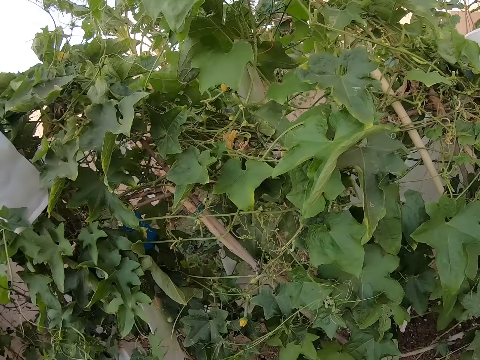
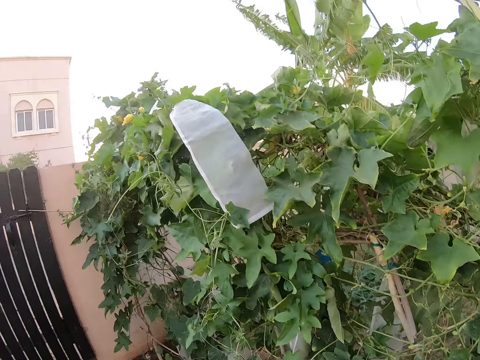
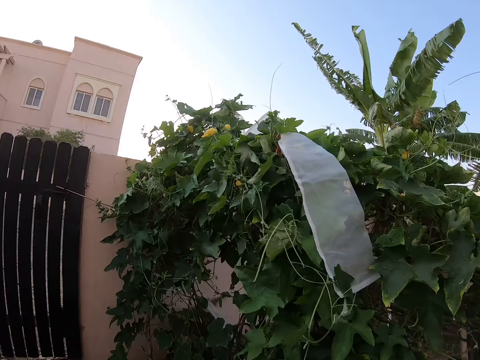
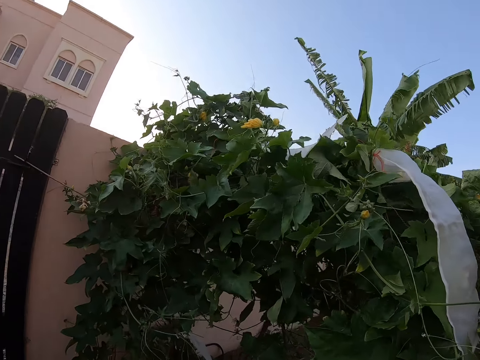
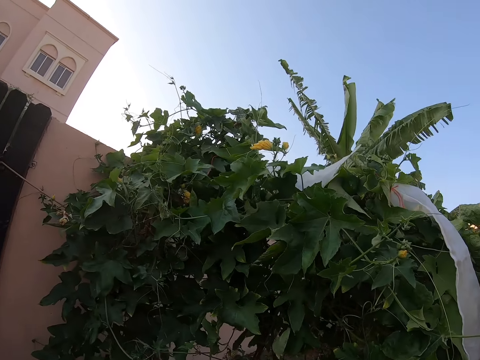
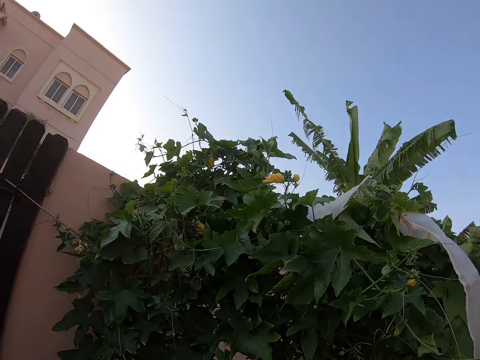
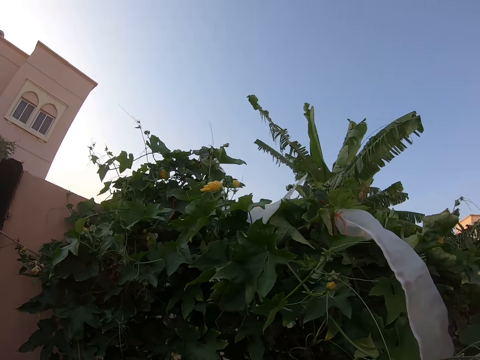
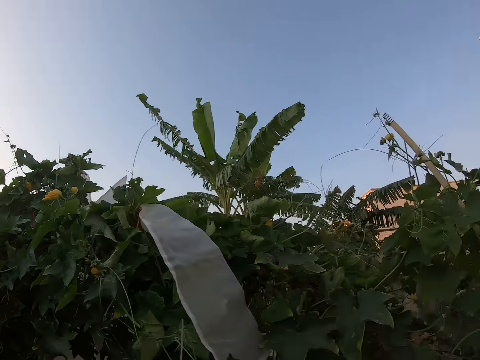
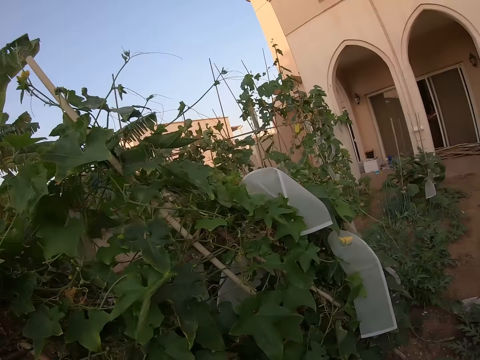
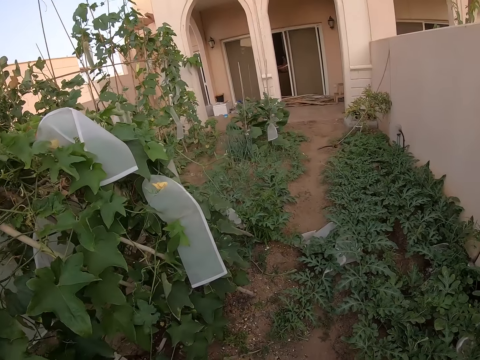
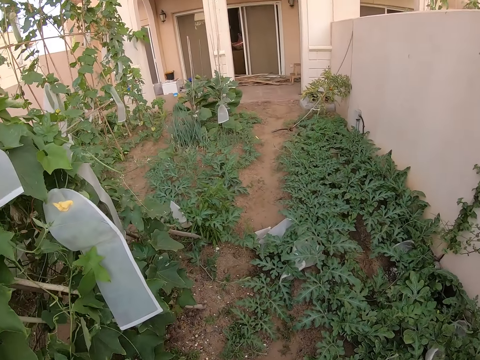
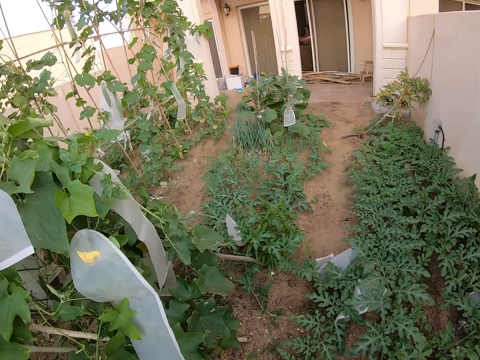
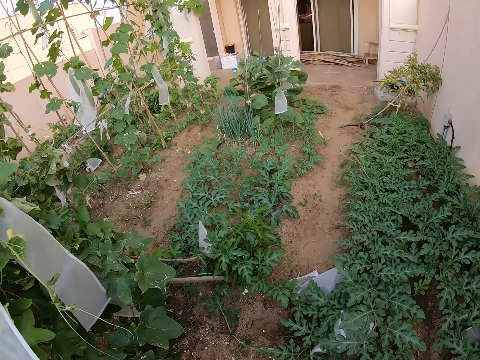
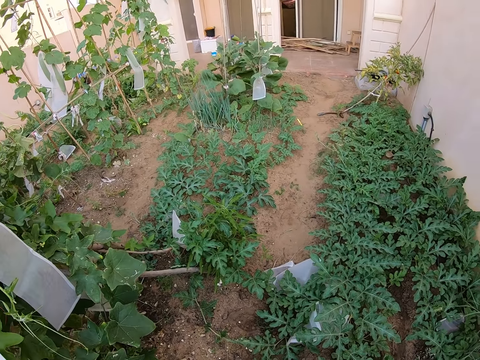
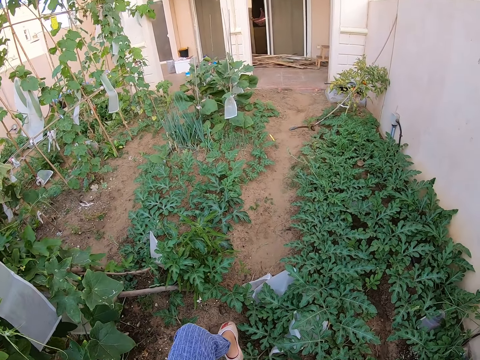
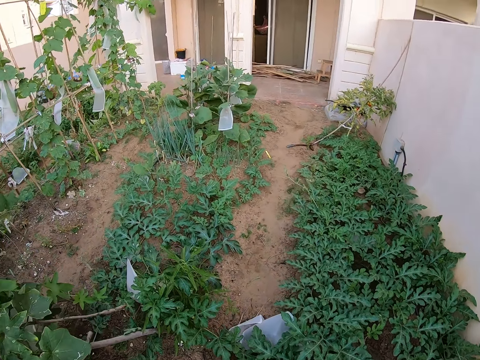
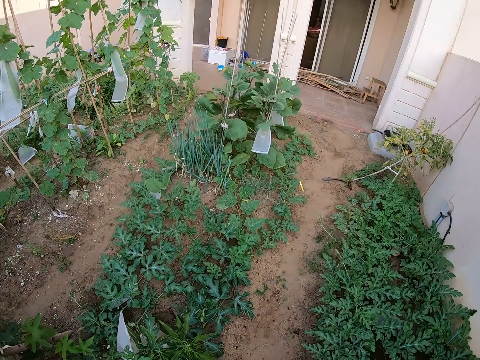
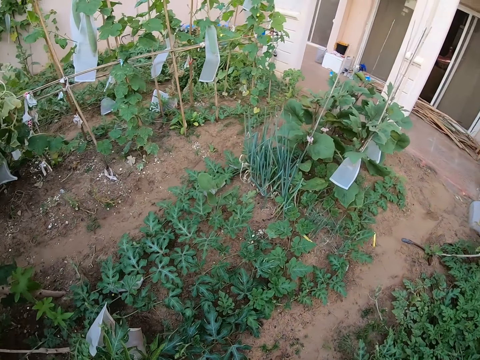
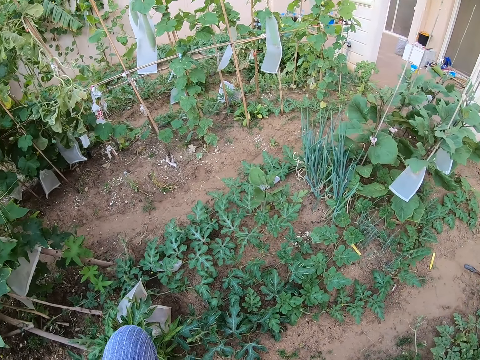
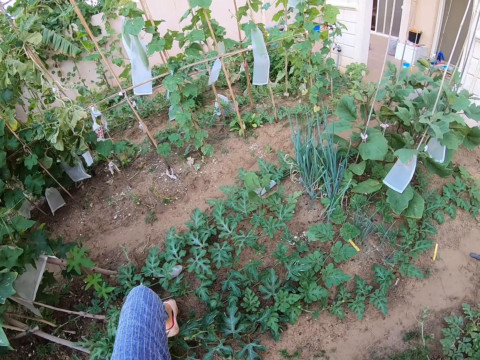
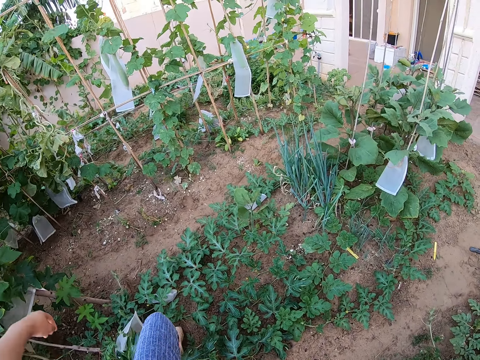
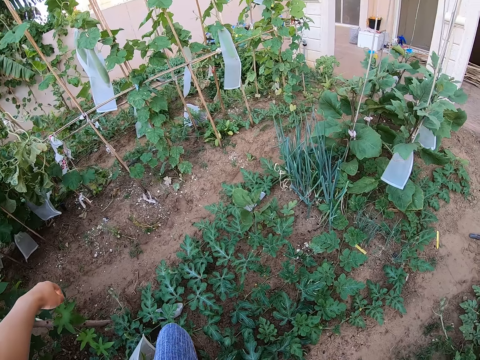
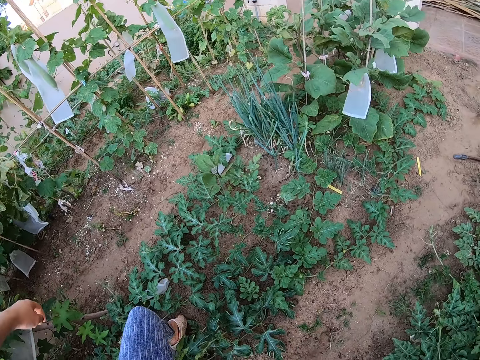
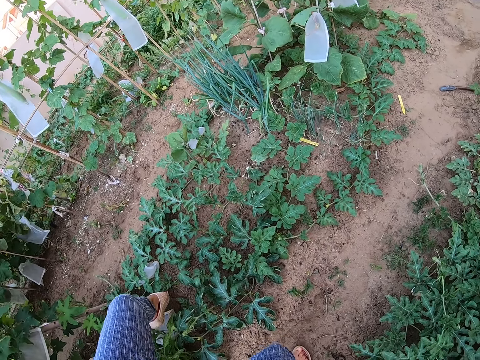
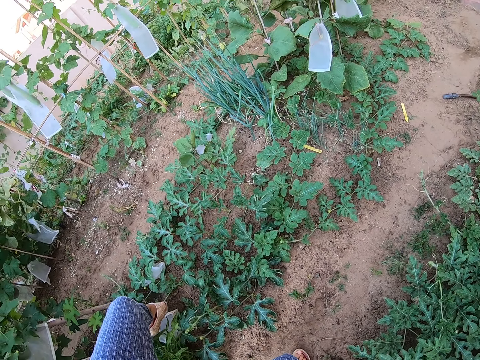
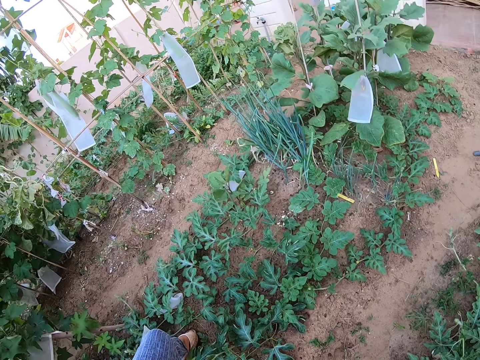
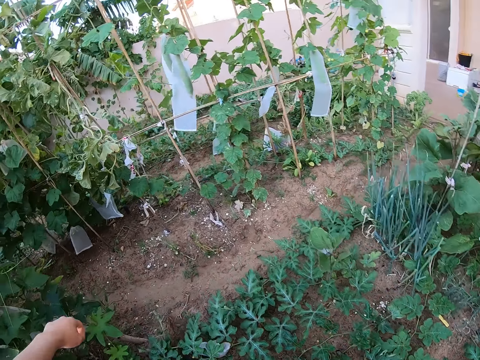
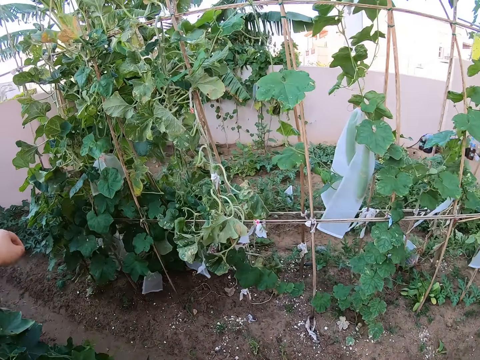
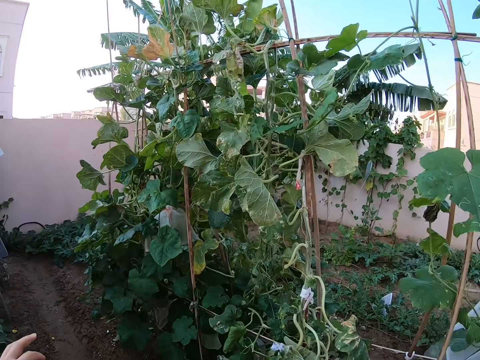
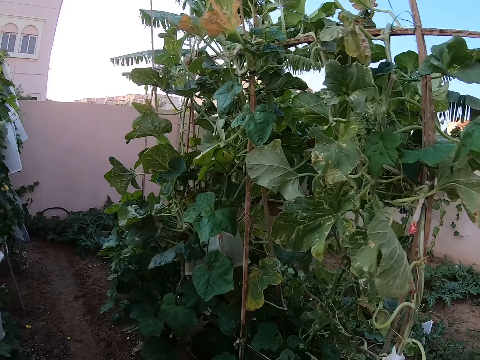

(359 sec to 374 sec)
The camera wearer looks around the passion plant. They walk around the garden. They walk forward.

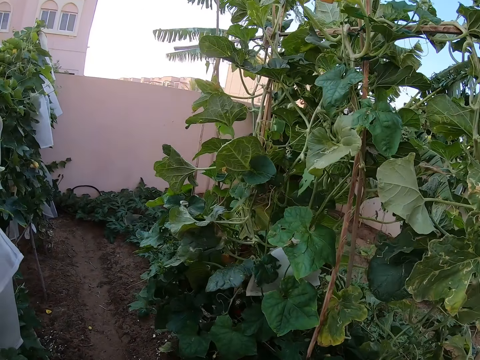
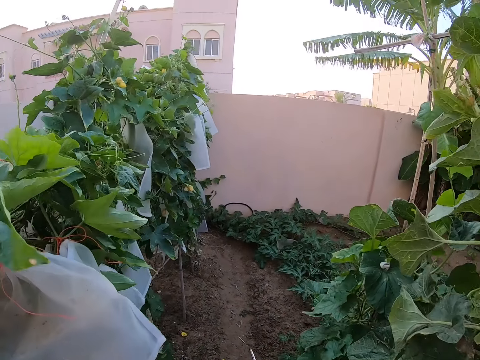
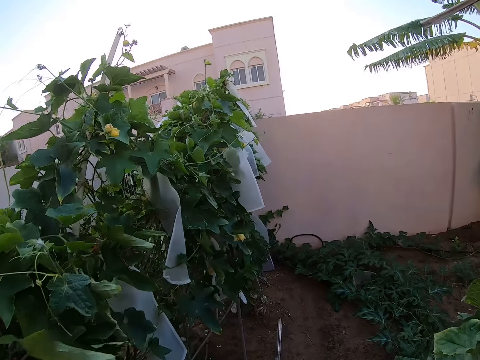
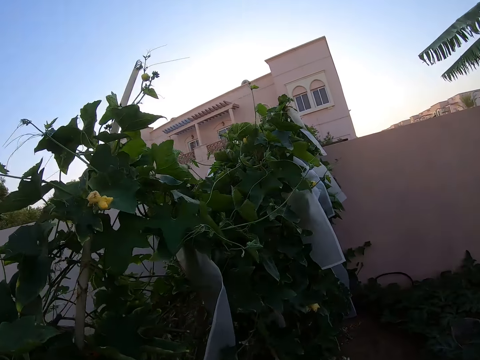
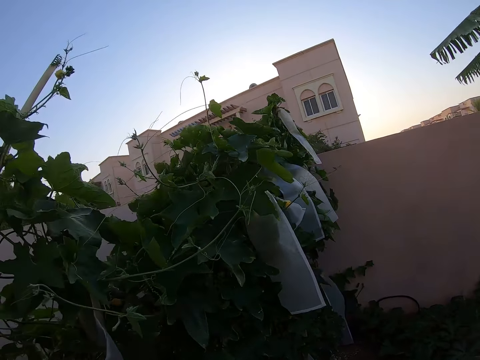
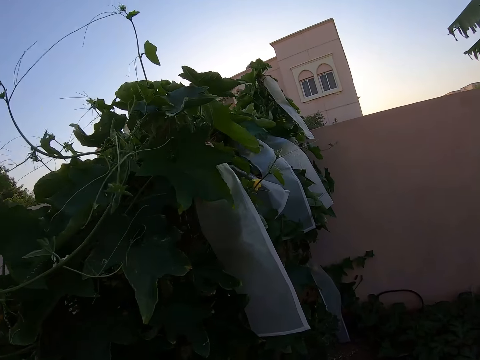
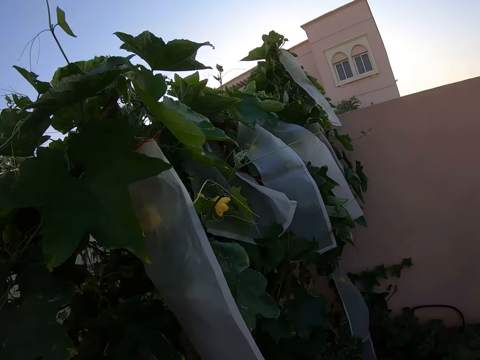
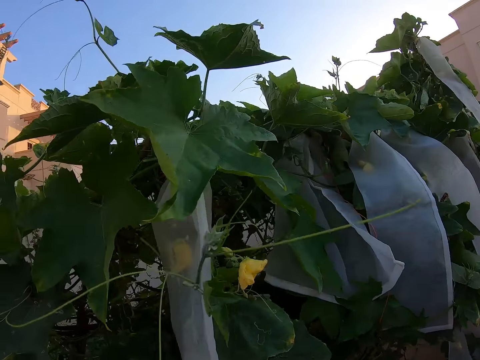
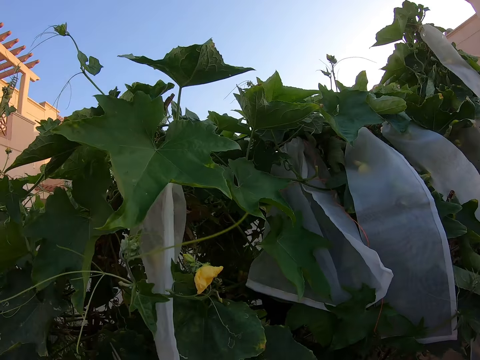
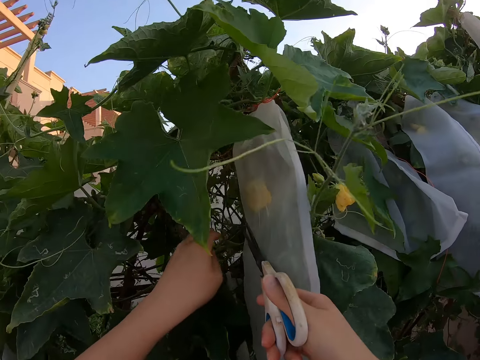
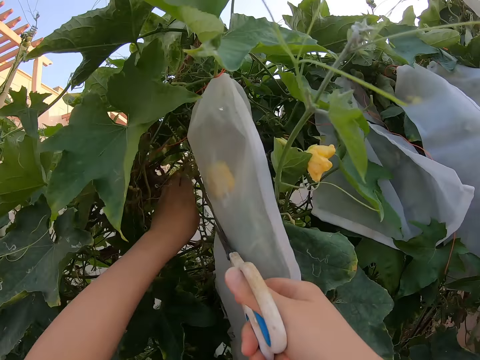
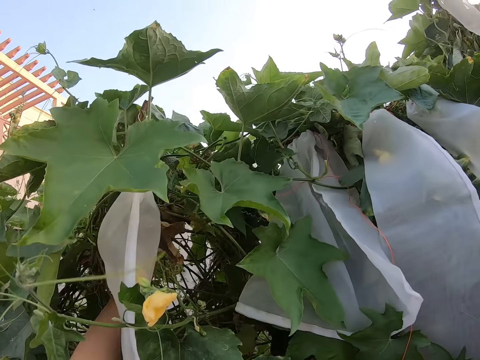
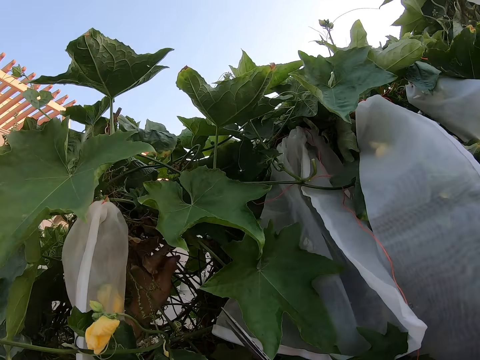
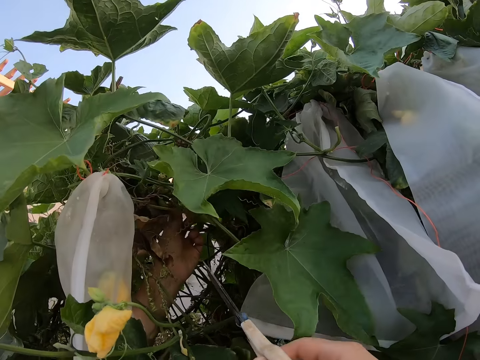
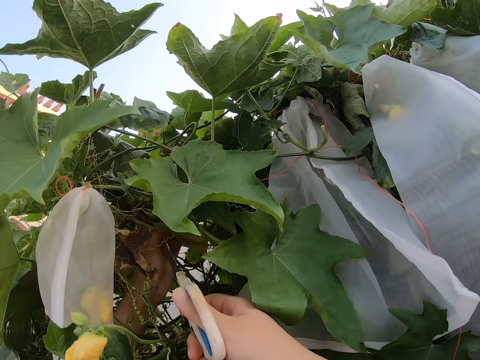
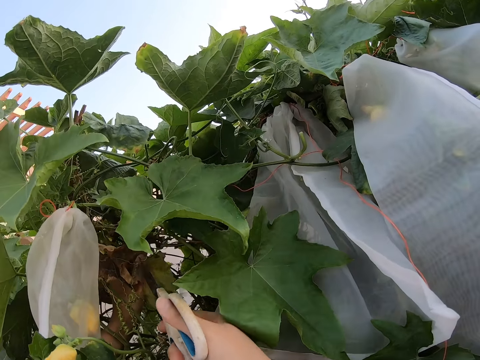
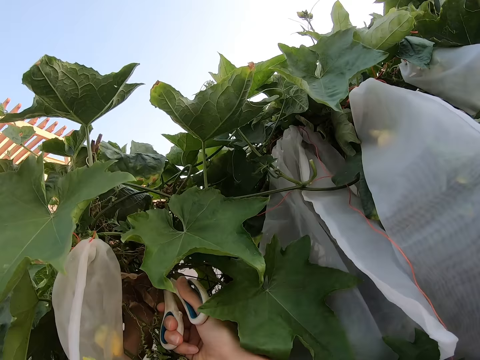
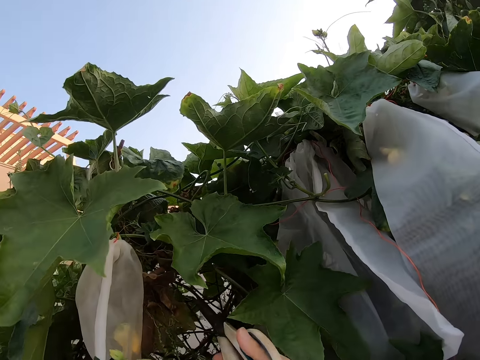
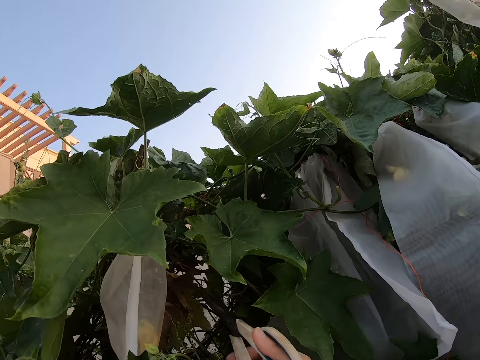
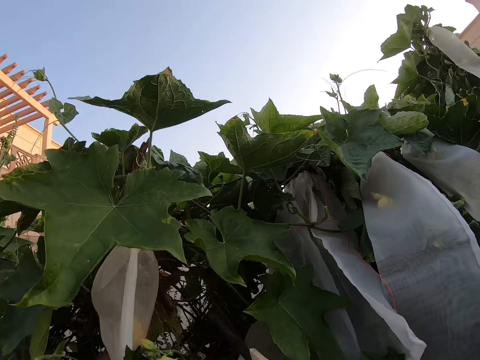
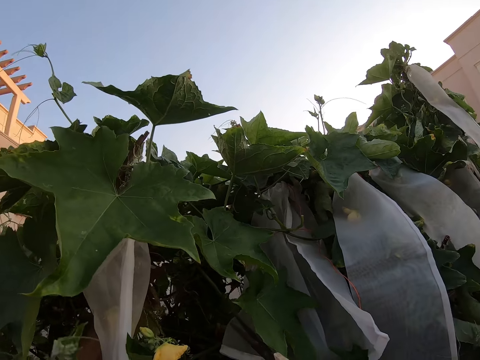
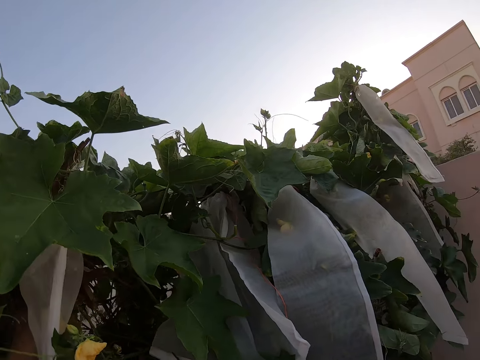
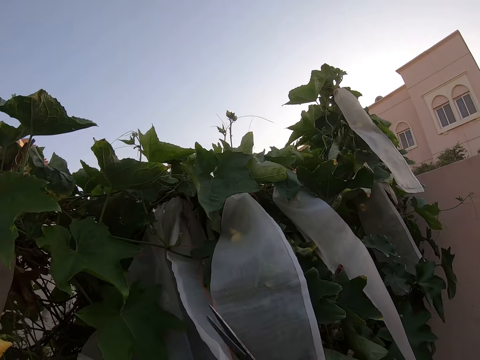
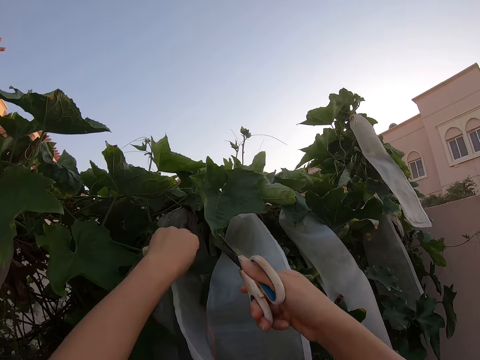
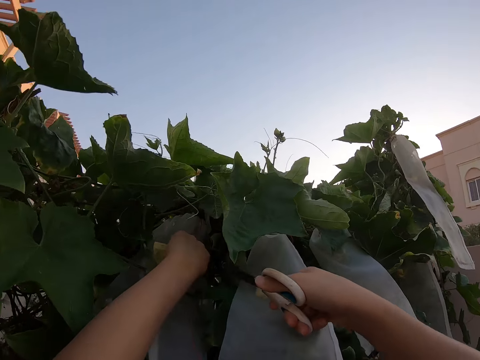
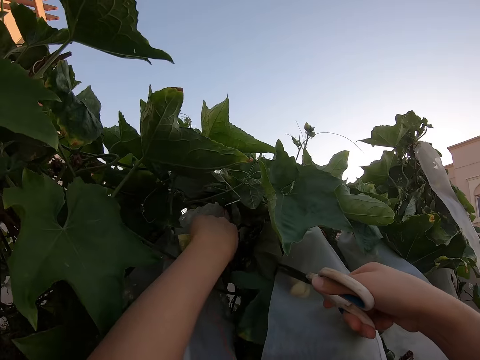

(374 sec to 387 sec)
The camera wearer looks around the passion plant. They move the plants with hands. They hold a weathered passion leaf and cut the weathered leaf with a pair of scissors.
